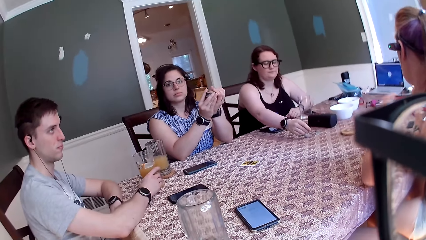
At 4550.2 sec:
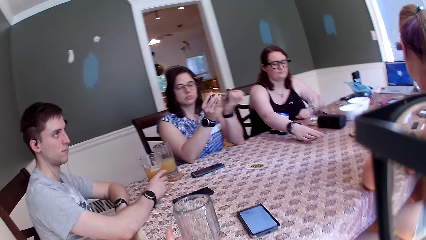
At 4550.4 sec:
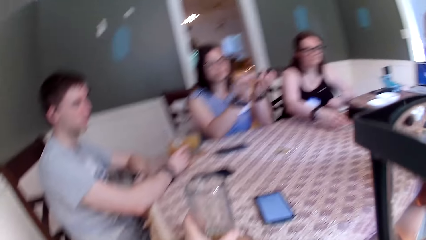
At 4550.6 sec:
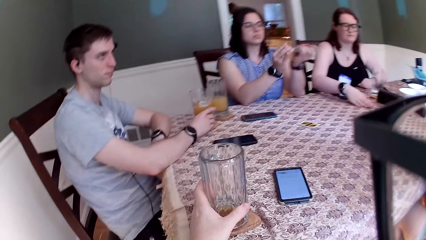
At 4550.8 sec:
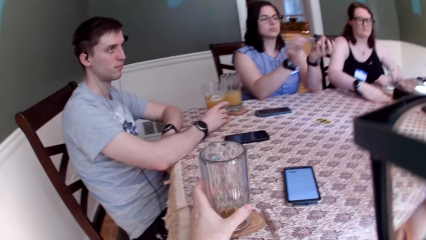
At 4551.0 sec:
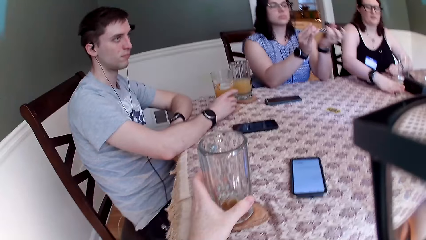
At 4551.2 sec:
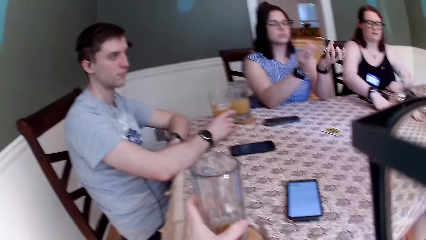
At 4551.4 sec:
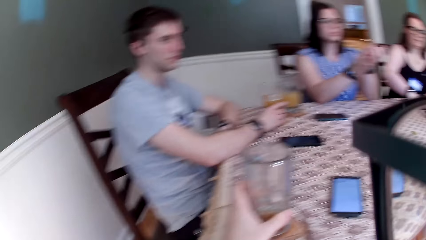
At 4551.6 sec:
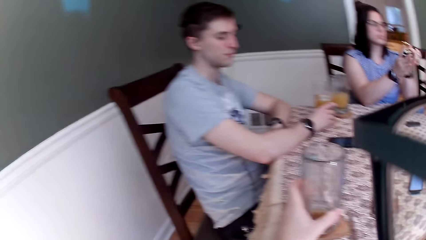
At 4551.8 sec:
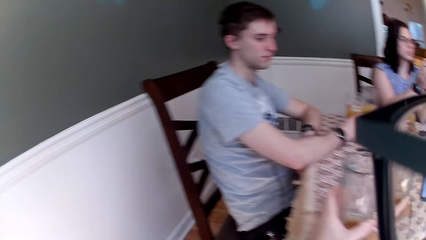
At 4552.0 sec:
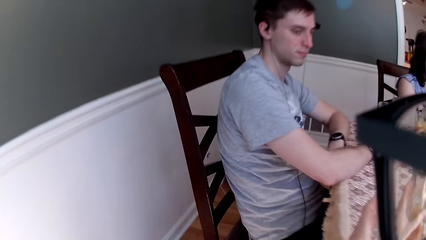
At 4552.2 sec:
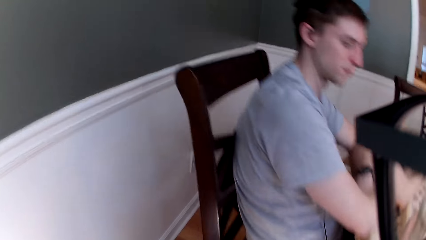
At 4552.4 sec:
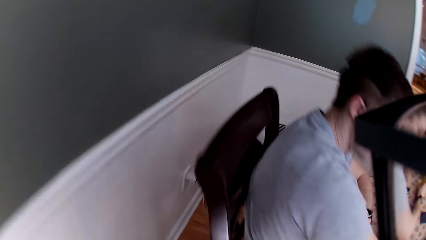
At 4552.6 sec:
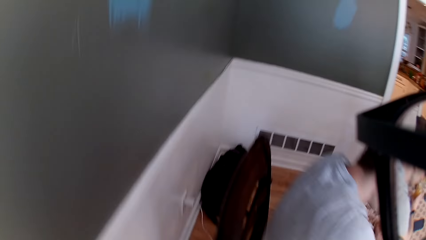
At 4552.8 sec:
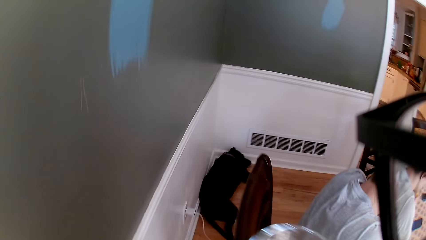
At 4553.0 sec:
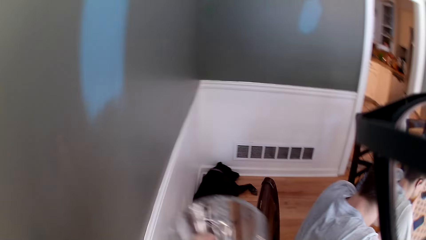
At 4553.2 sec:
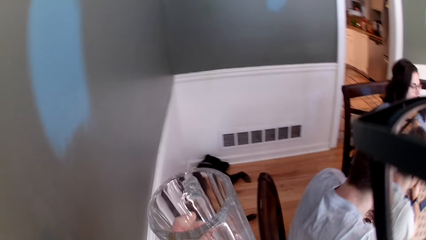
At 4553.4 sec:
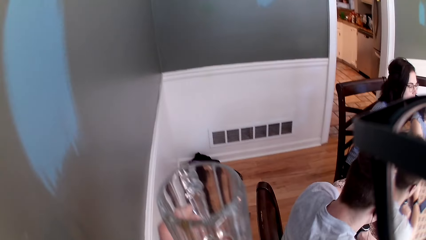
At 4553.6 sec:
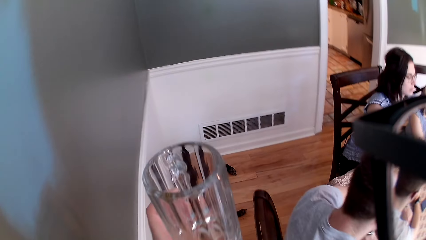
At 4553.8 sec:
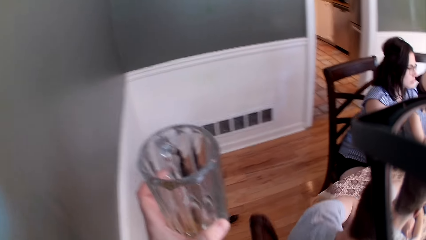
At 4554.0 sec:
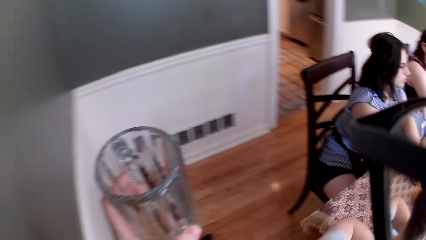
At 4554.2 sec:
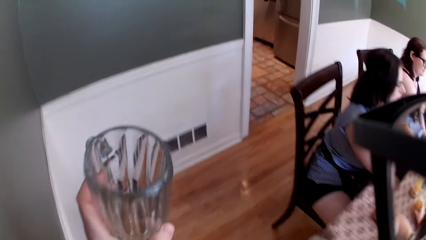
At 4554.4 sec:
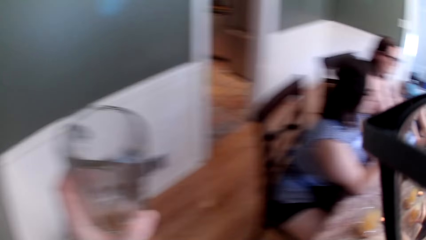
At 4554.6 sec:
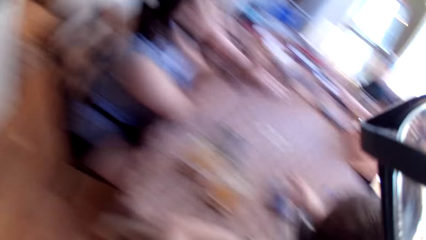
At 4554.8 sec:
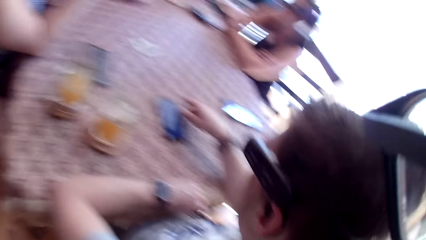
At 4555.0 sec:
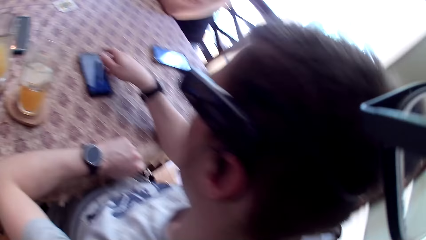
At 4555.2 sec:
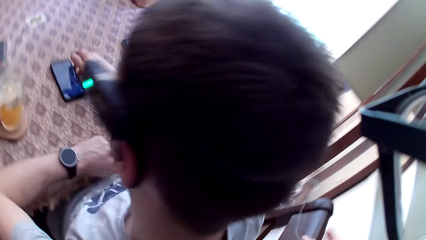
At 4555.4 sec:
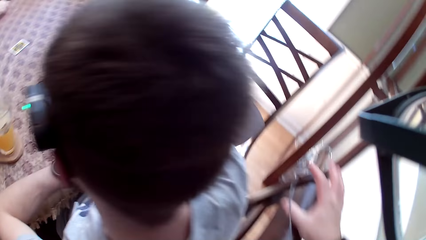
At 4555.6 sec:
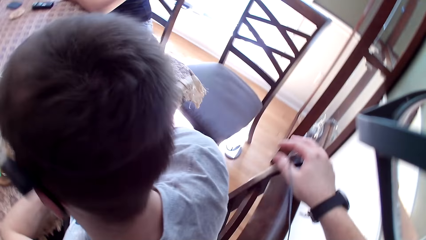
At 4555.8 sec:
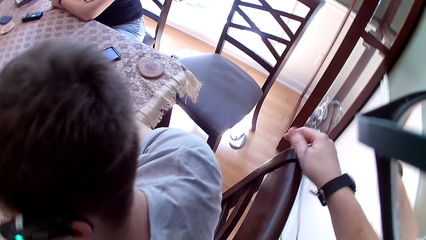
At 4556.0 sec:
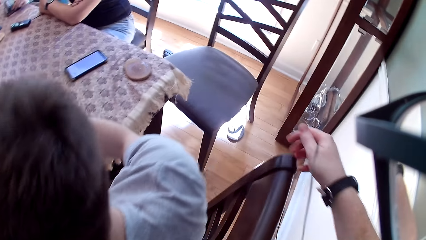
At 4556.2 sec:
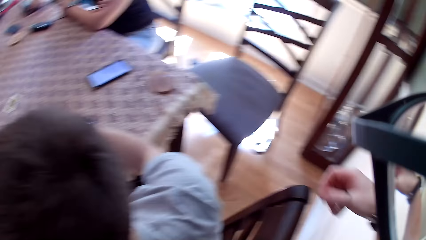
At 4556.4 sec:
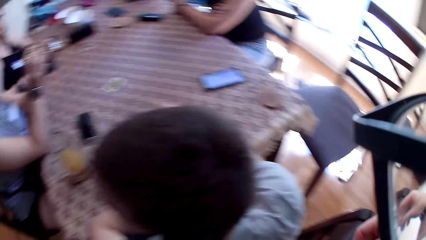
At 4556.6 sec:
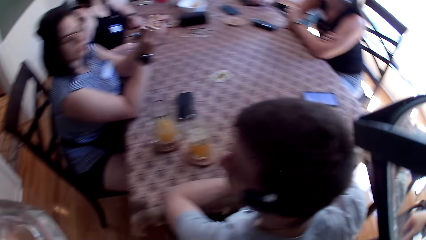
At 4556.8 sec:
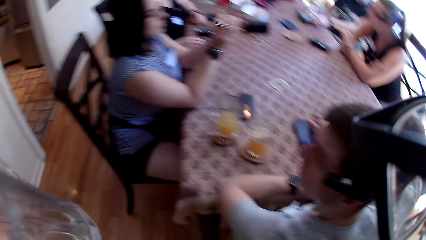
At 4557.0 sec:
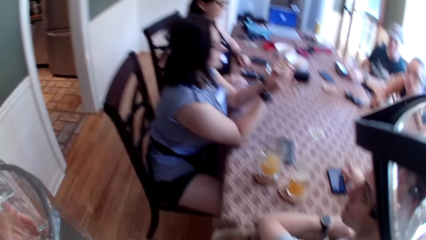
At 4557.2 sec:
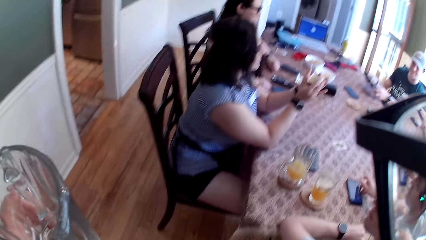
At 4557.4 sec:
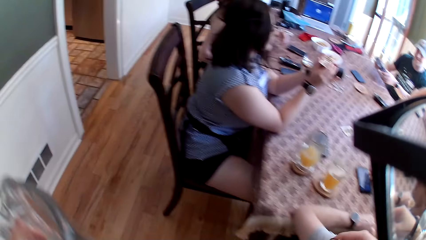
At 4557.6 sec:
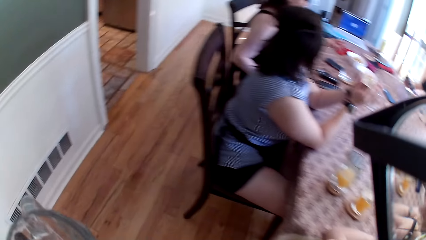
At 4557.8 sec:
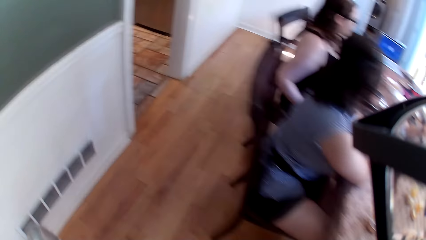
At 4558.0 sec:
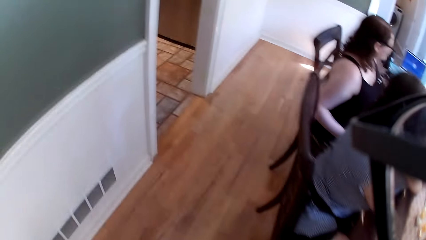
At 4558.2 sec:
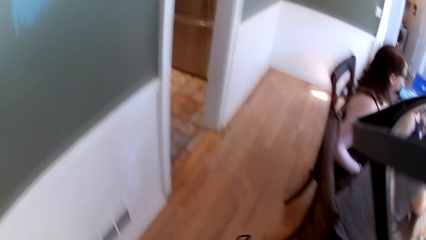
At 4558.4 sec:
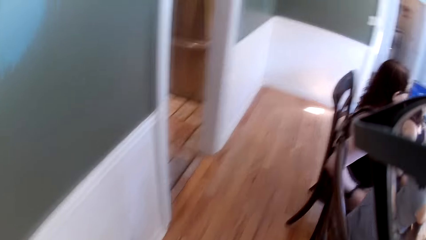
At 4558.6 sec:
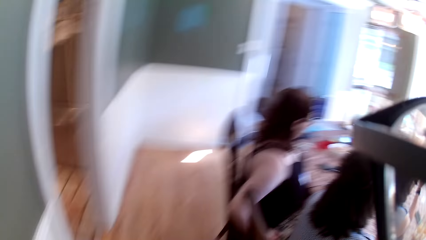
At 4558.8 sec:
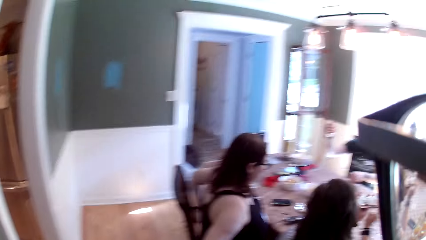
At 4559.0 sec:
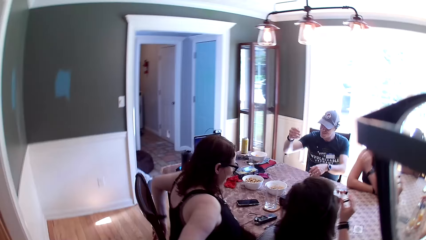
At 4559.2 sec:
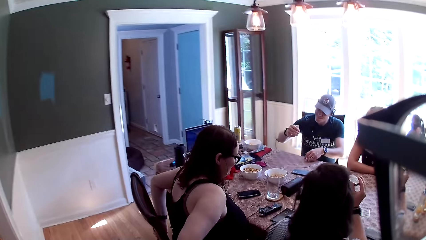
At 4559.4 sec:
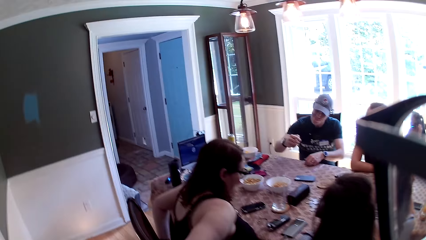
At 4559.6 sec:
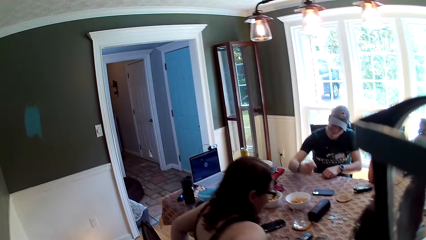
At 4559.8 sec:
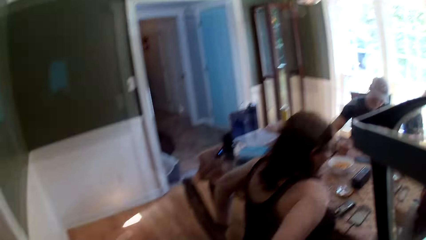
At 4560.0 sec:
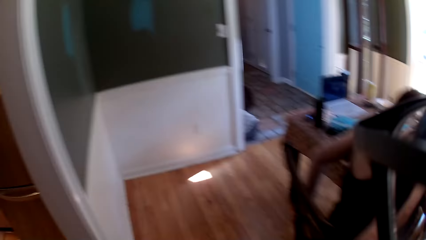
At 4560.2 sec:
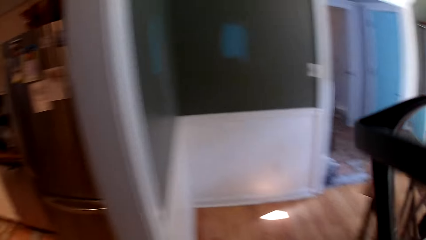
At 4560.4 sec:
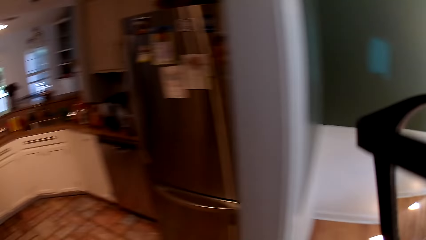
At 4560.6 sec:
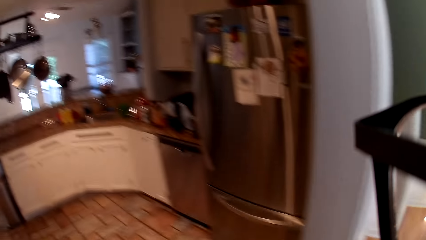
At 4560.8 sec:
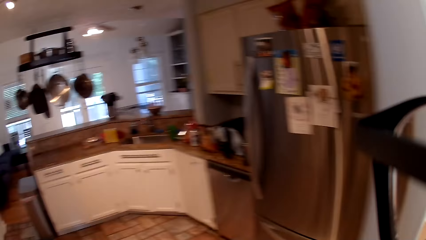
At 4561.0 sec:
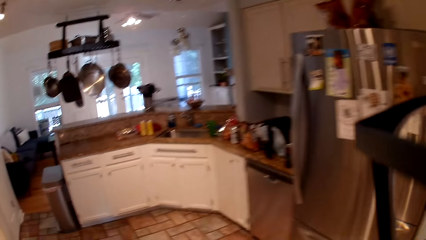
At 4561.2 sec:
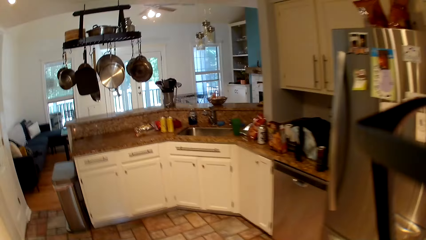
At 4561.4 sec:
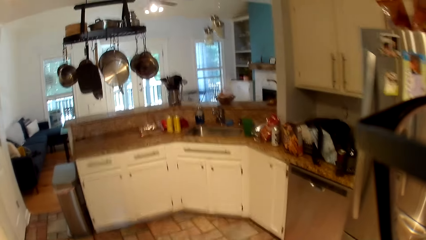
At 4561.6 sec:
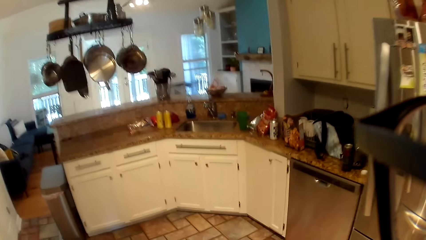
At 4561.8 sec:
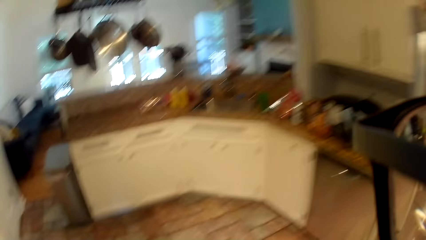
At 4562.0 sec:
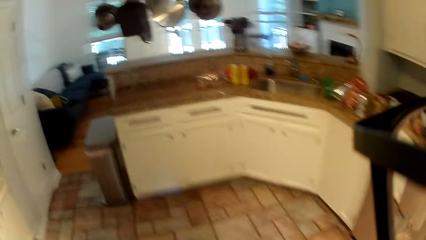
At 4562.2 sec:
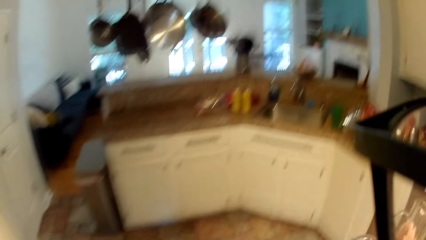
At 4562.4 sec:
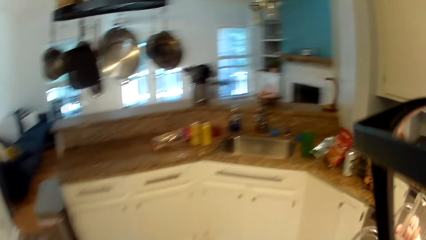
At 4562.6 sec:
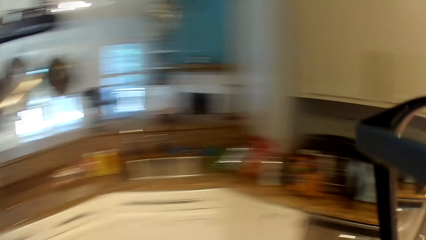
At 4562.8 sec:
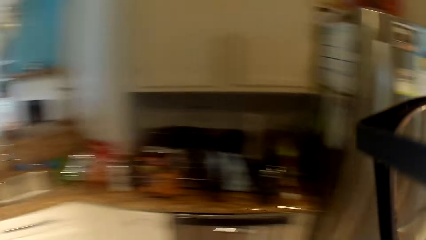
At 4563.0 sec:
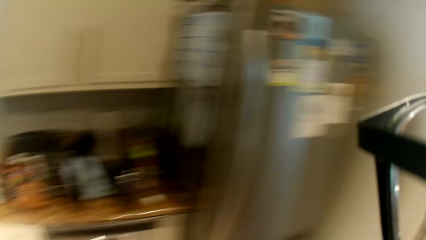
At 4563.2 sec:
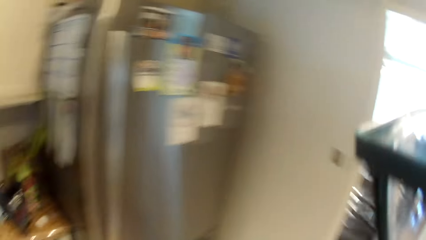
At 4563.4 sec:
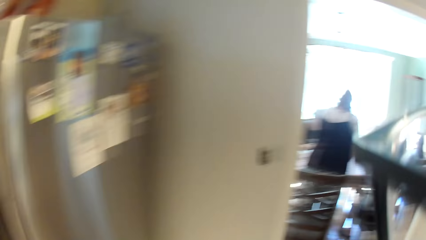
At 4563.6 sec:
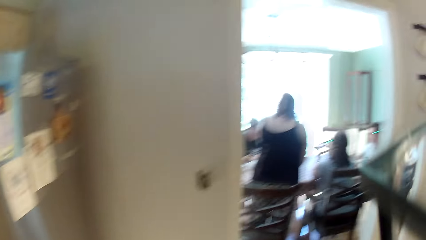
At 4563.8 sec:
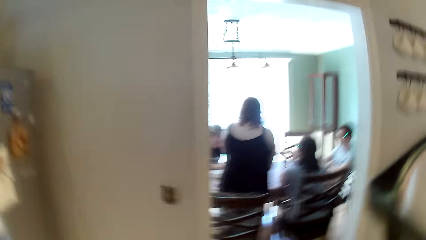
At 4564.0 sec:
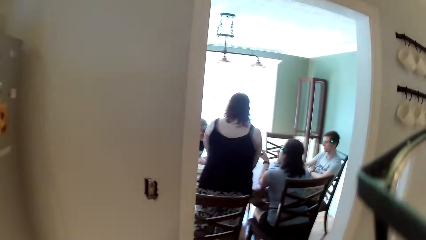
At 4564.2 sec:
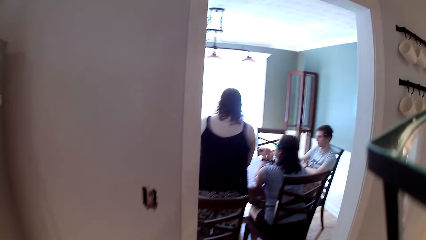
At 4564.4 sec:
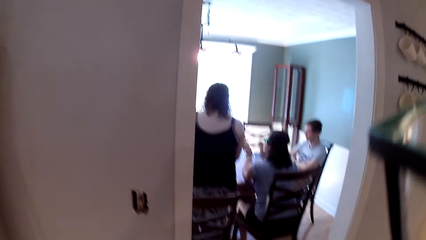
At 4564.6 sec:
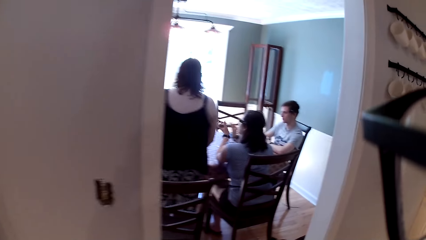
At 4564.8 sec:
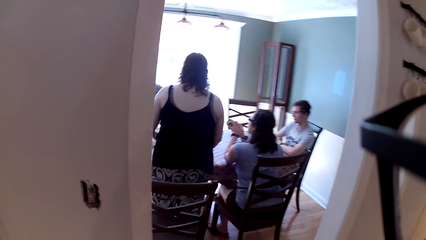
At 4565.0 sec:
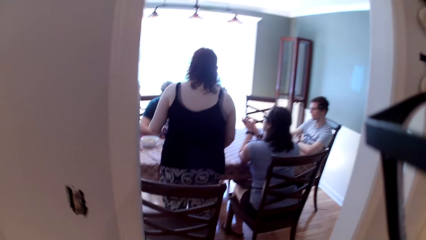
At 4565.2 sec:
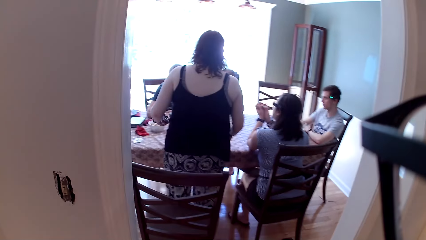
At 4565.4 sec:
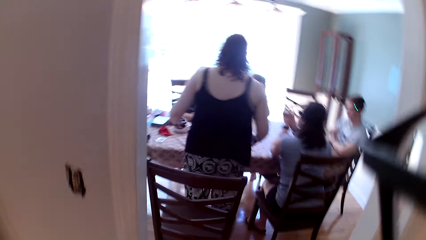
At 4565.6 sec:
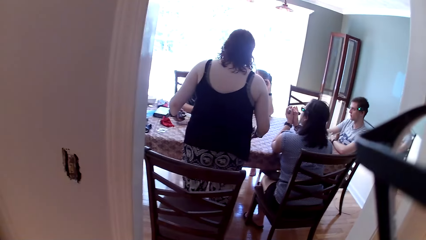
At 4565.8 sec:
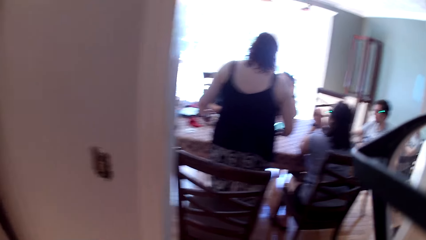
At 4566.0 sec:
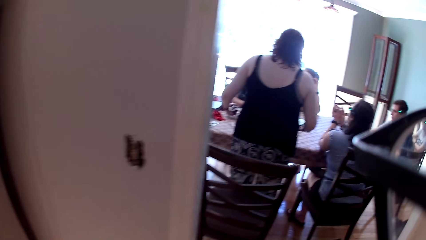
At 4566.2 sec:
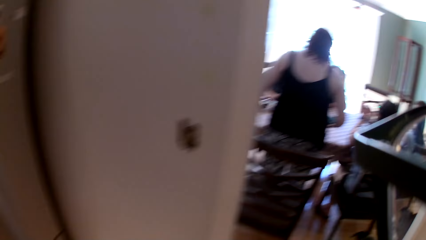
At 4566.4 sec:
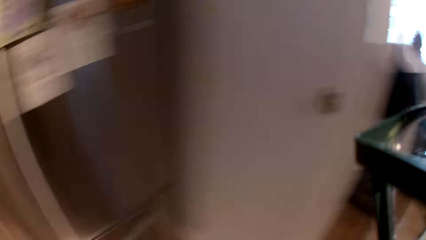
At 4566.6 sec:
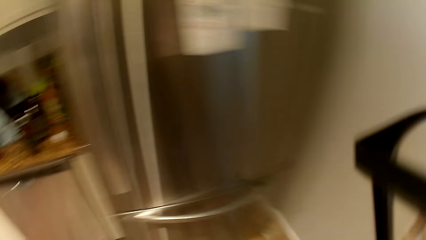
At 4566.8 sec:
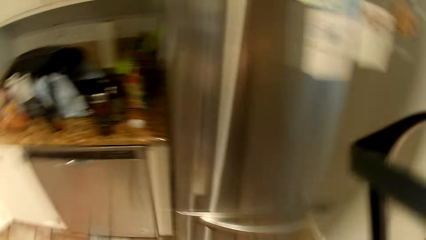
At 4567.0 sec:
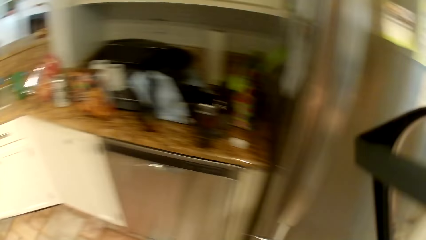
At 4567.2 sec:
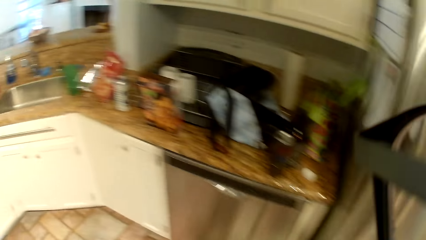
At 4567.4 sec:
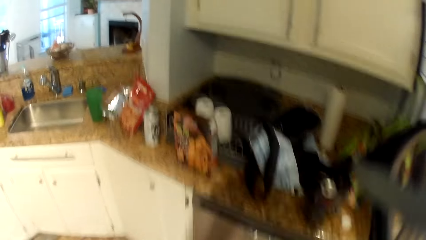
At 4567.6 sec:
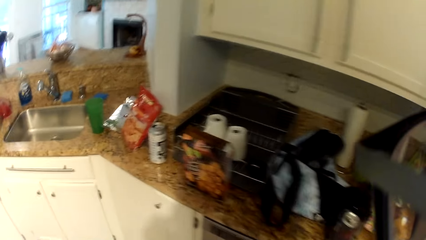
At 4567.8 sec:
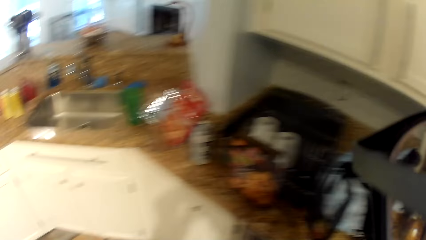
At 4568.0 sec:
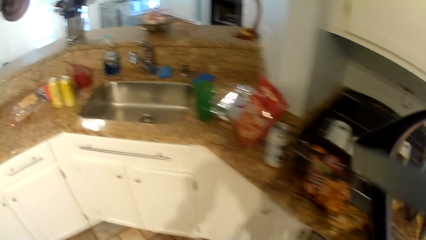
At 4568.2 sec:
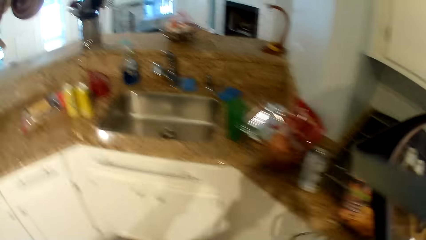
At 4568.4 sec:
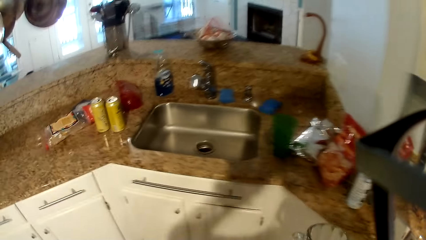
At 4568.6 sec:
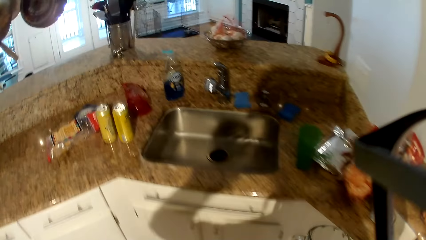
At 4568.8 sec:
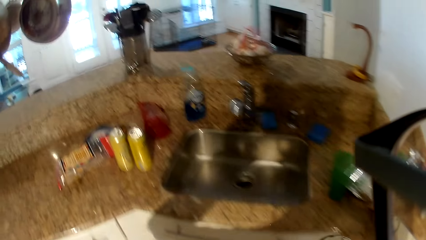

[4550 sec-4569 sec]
The camera wearer speaks to a group of people on the table. He picks up a glass. He holds the cup with his left hand. He walks towards the kitchen. He removes a wire from a chair with his right hand. He interacts with a man. He walks in the room. He speaks to a group of people on the table. A woman speaks to everyone on the table. The camera wearer speaks to a group of people on the table. He interacts with the man. He walks in the room.
